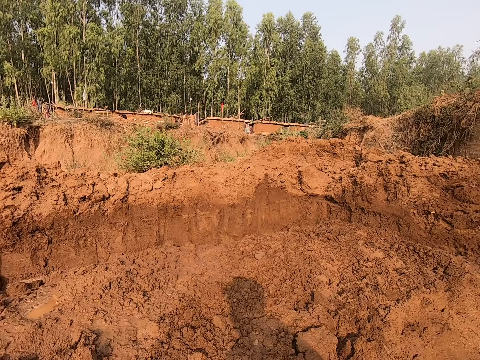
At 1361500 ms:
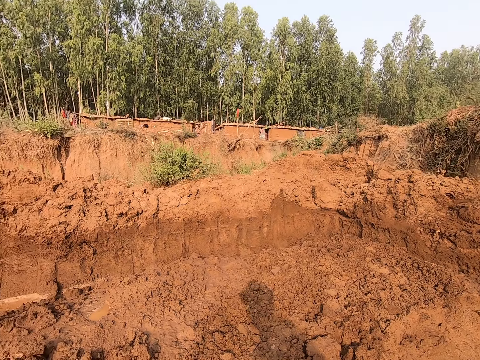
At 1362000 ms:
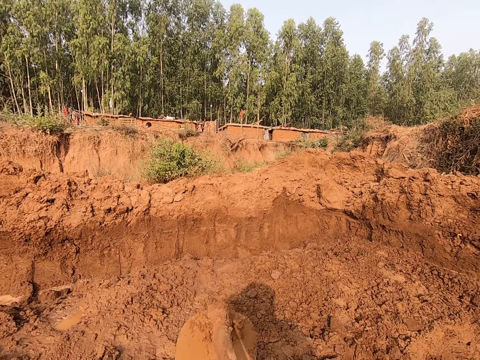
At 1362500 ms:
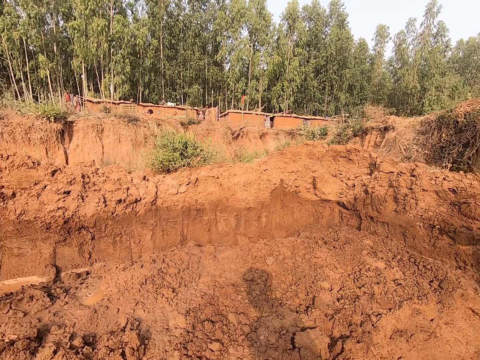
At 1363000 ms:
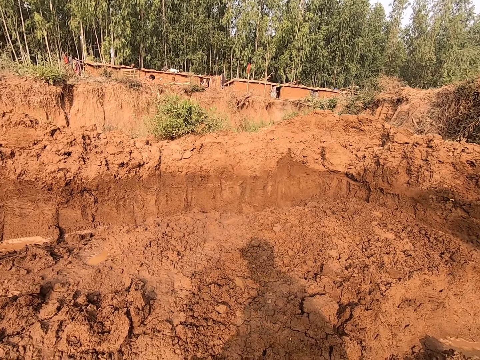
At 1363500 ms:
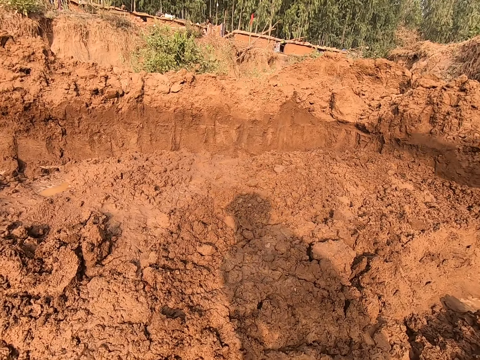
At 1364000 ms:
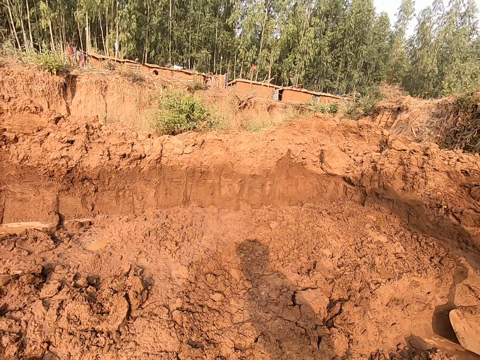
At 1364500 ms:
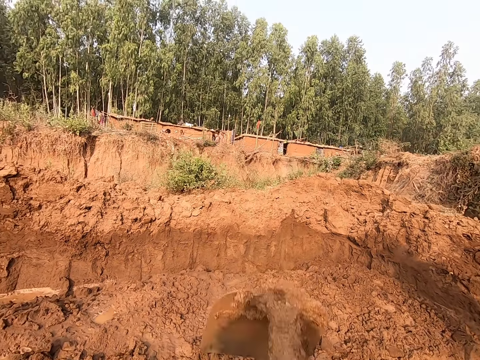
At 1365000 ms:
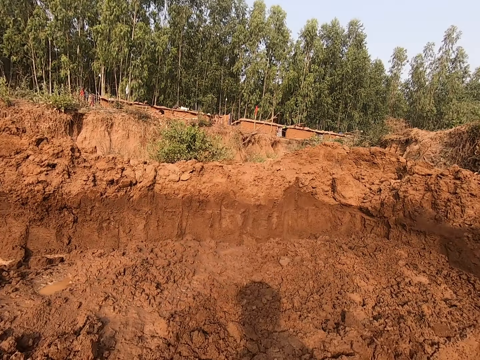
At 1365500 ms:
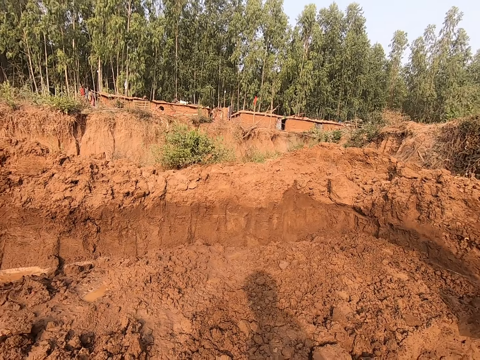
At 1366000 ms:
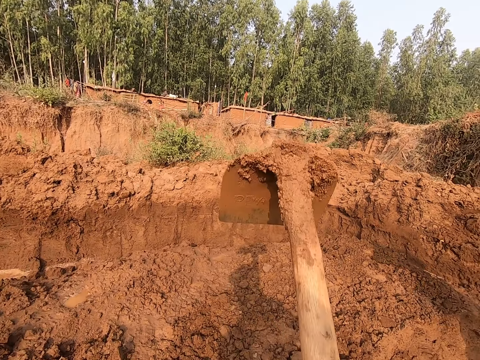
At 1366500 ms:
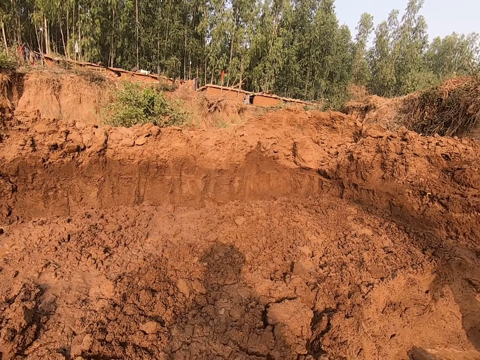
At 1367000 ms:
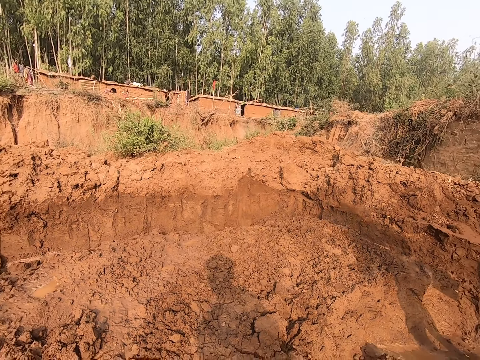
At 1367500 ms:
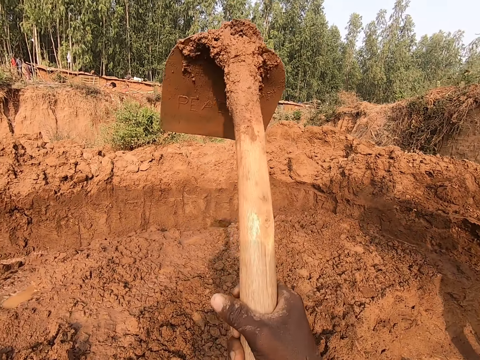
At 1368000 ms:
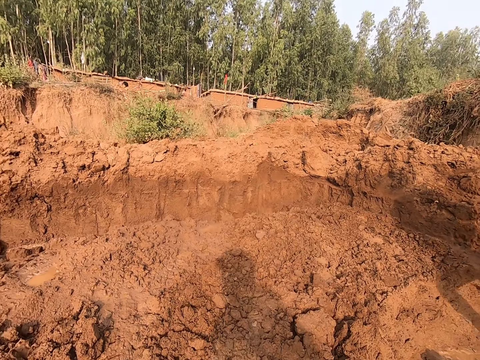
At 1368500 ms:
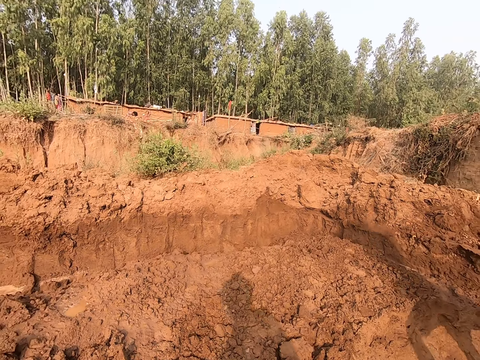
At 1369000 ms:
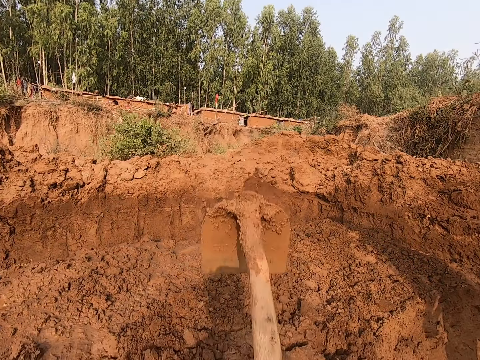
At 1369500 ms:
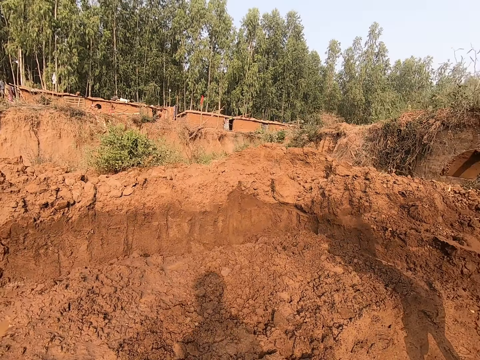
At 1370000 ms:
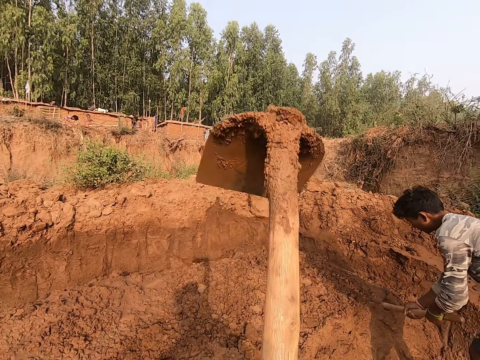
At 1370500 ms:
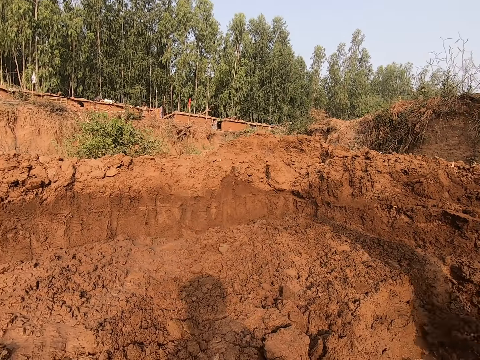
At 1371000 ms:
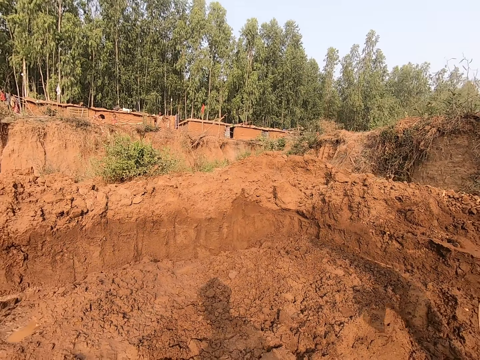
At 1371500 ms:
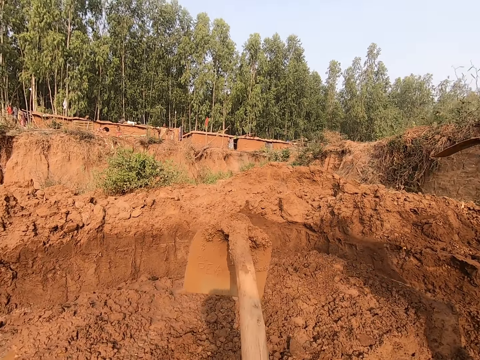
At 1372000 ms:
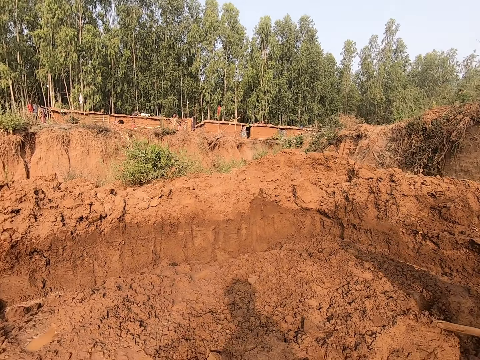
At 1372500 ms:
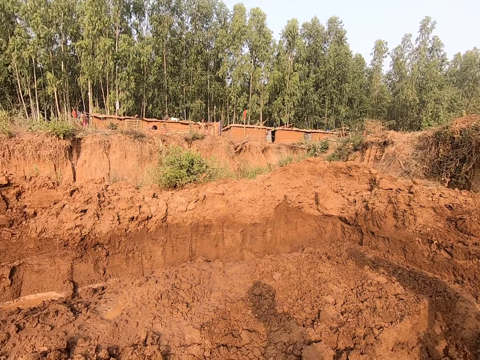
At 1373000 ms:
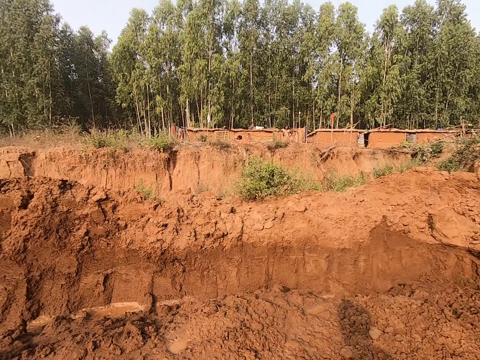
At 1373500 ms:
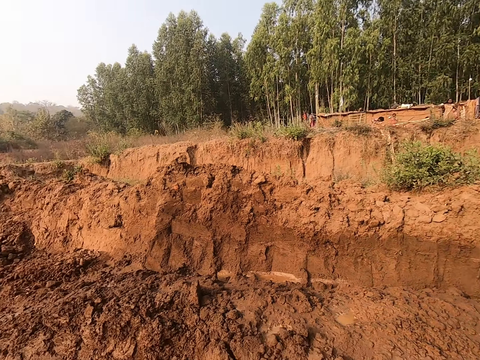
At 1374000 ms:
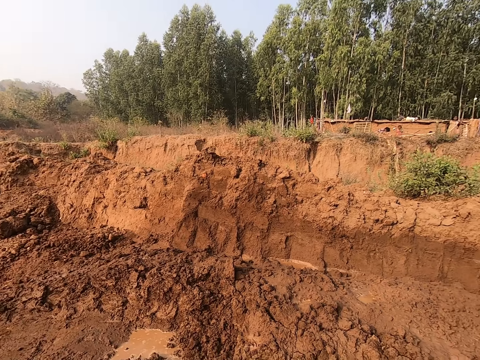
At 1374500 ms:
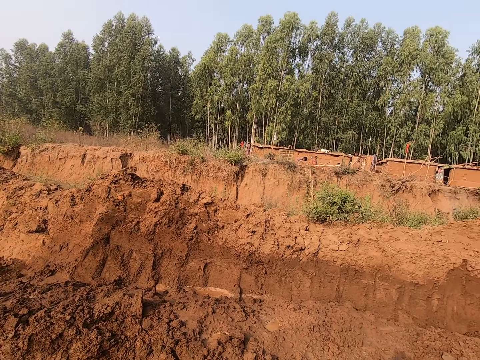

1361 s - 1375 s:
The camera wearer pulls mud with the hoe. A boy digs the soil with a hoe in both hands.

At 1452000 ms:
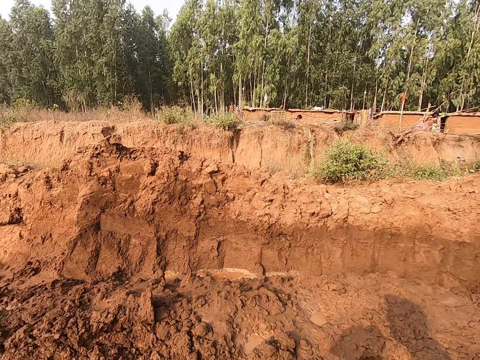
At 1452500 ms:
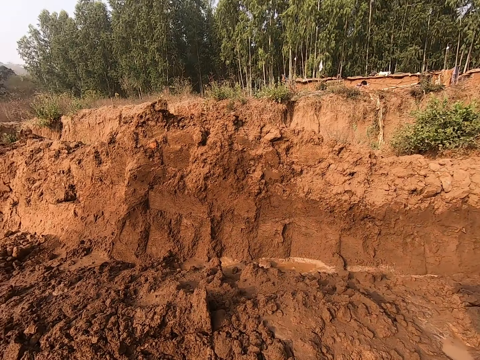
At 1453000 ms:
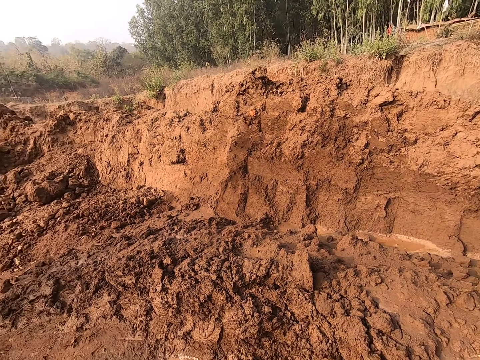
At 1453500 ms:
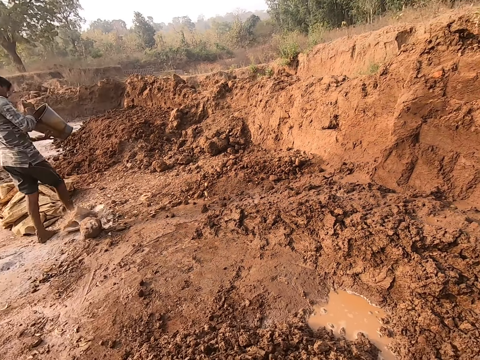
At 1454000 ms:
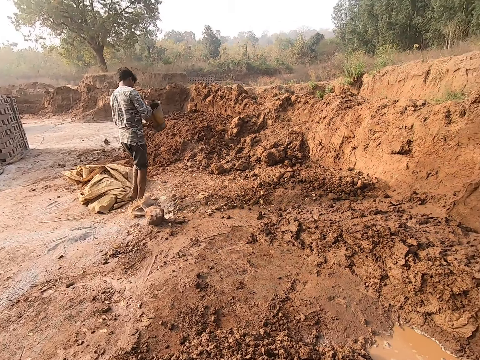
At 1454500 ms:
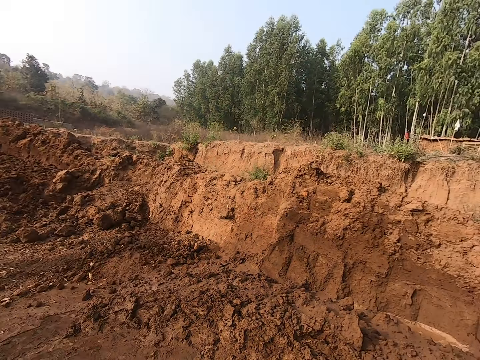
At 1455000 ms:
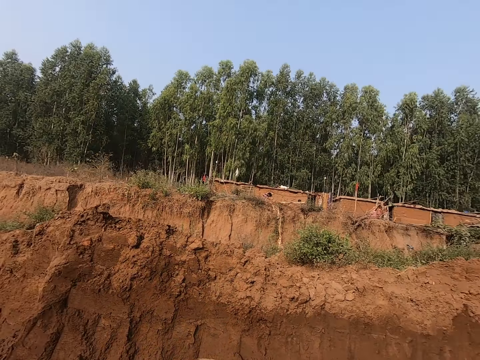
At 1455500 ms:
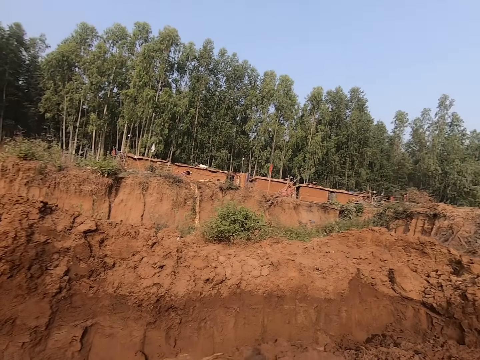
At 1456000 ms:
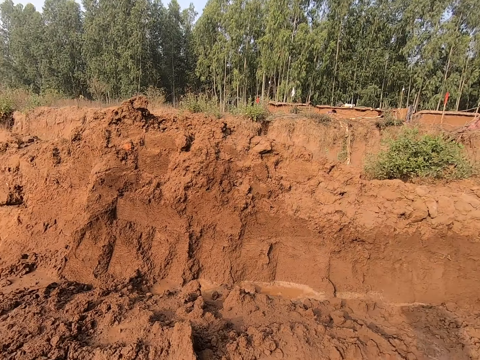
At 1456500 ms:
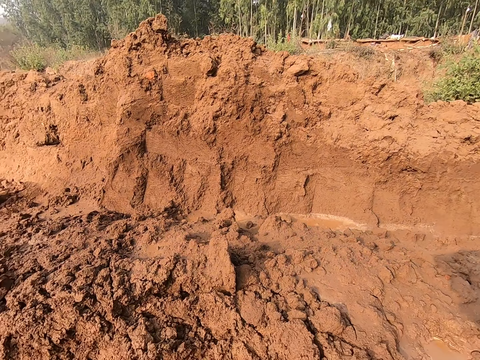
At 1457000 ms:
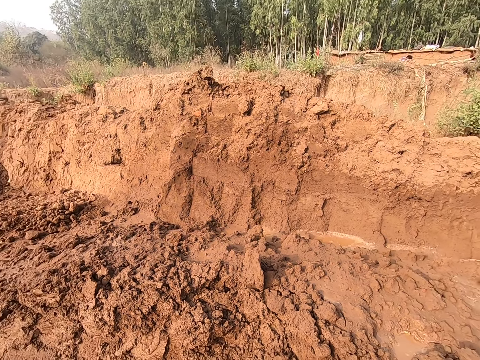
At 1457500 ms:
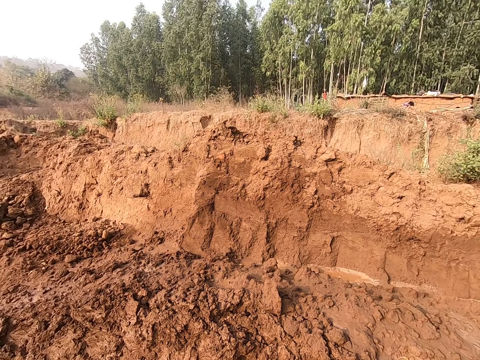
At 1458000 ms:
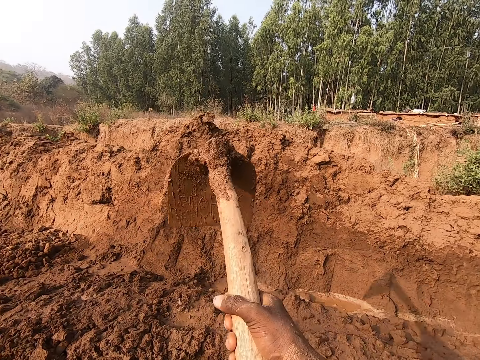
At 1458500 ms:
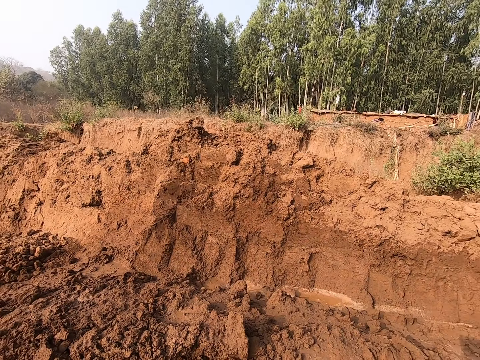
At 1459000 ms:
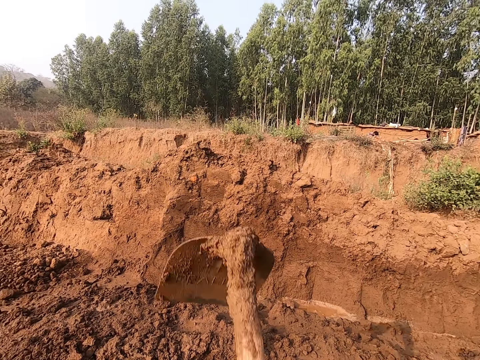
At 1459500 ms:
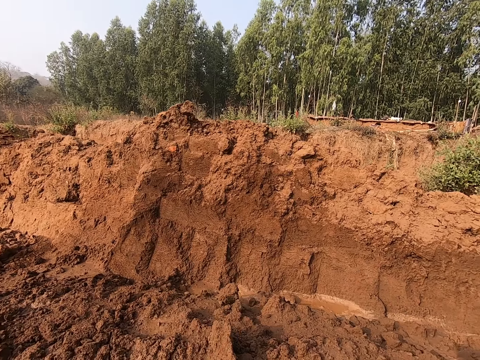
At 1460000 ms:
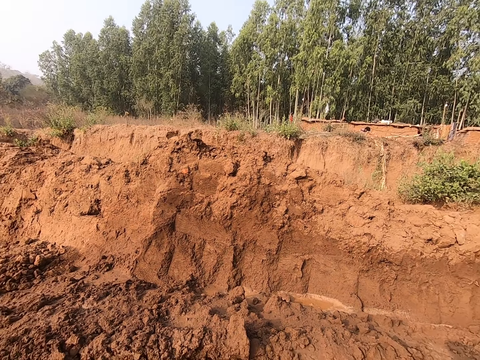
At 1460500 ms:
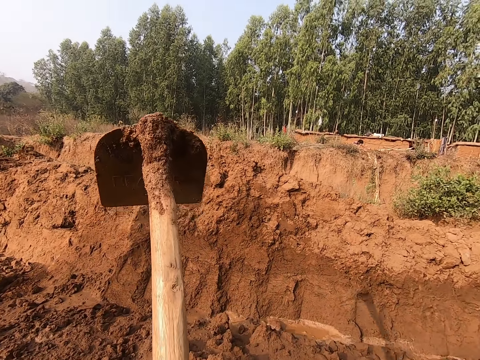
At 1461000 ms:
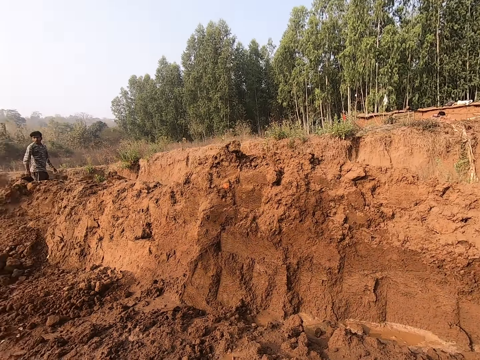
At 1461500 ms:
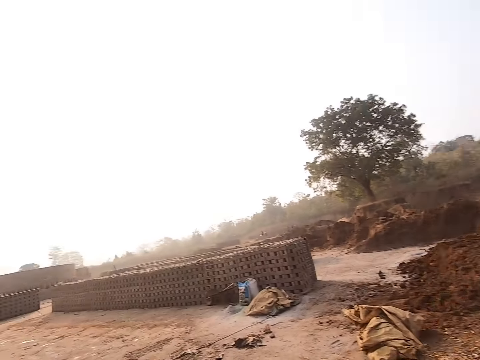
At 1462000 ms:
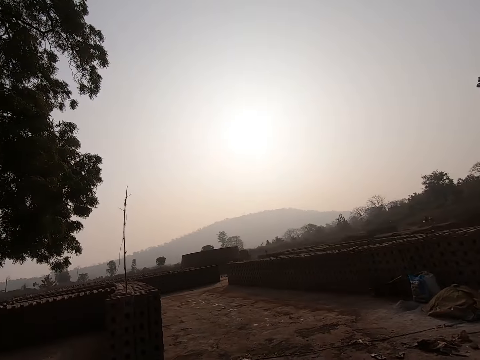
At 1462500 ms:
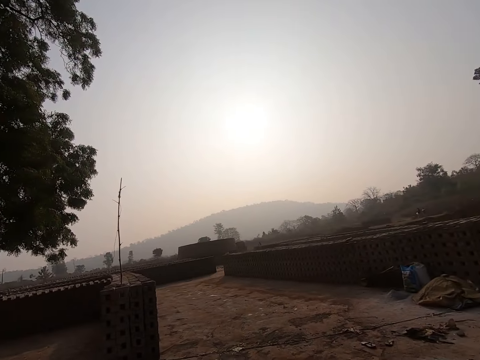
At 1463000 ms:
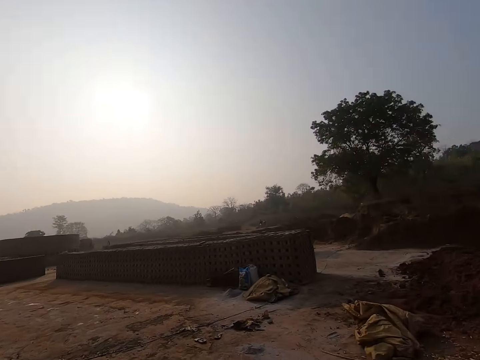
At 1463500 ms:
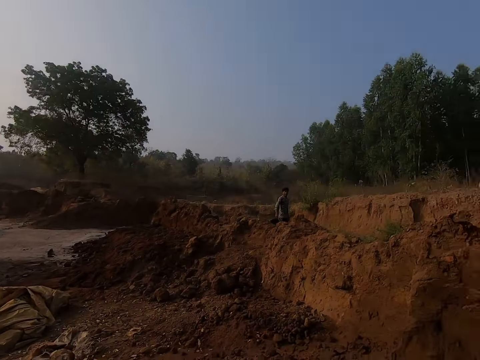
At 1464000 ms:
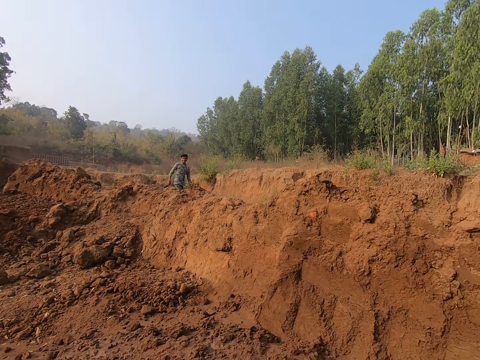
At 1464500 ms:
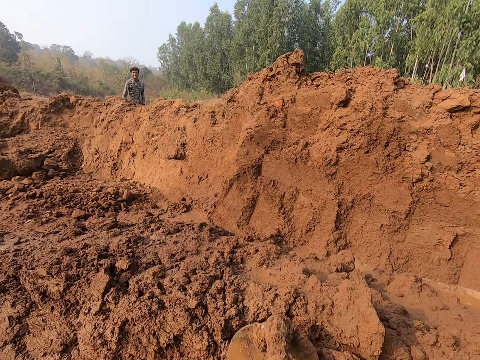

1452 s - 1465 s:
The boy holds a bucket in both hands. The camera wearer converses with the boy.
